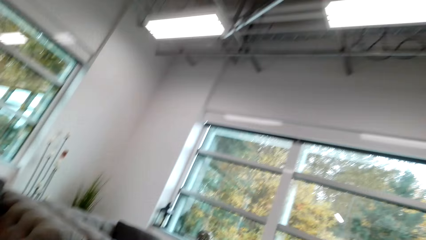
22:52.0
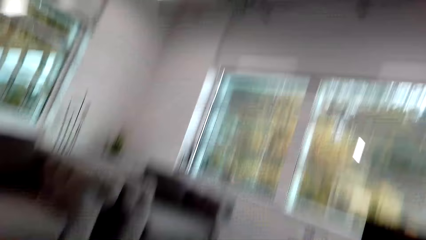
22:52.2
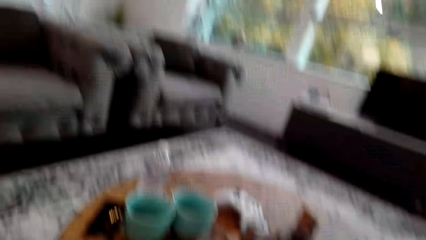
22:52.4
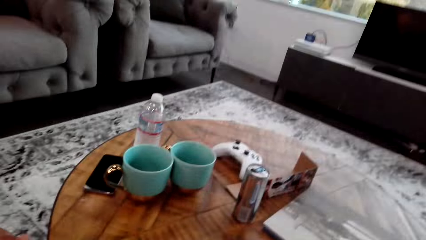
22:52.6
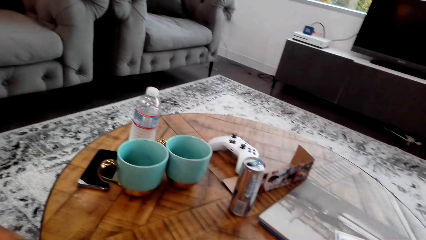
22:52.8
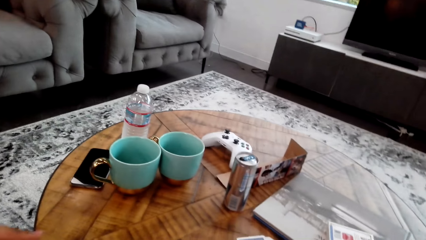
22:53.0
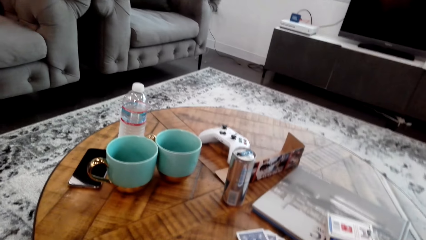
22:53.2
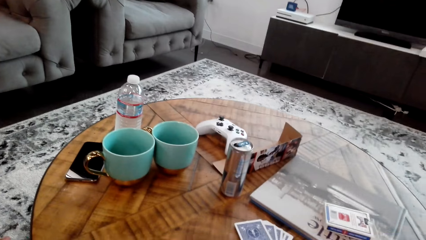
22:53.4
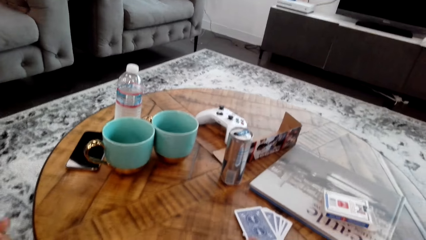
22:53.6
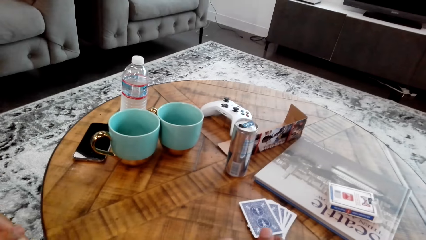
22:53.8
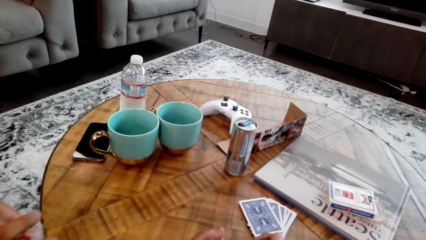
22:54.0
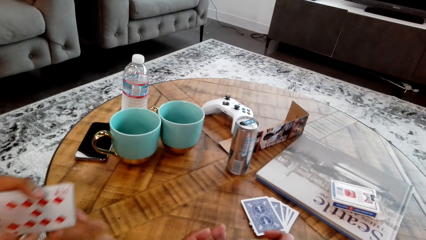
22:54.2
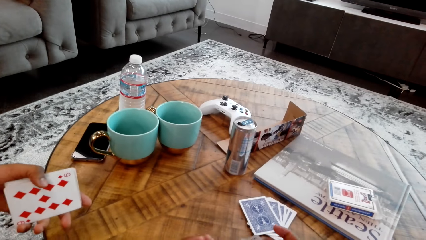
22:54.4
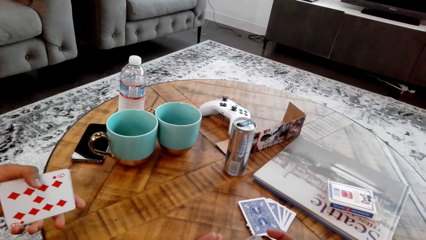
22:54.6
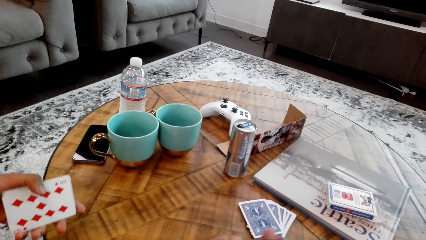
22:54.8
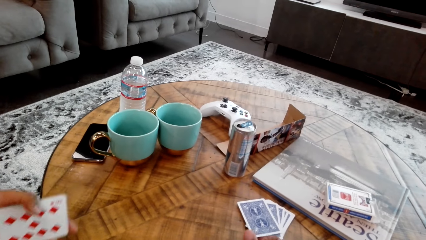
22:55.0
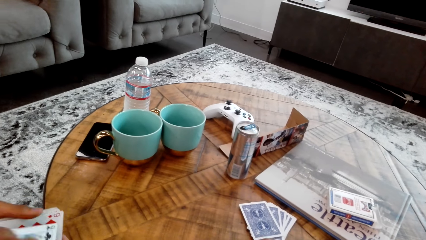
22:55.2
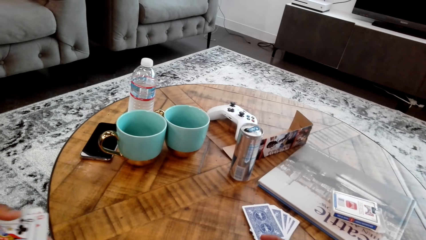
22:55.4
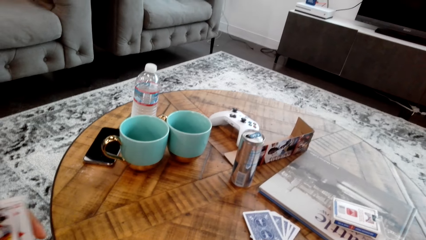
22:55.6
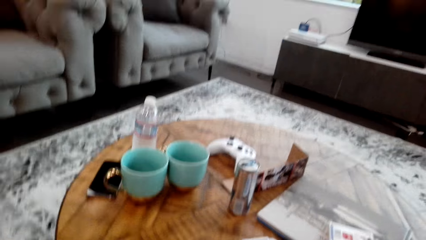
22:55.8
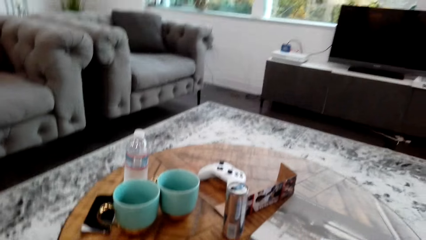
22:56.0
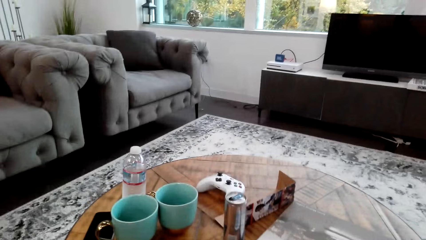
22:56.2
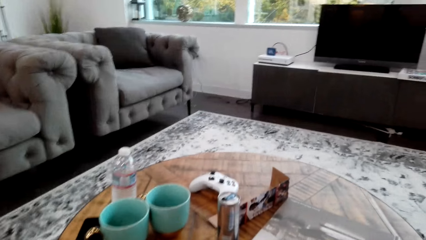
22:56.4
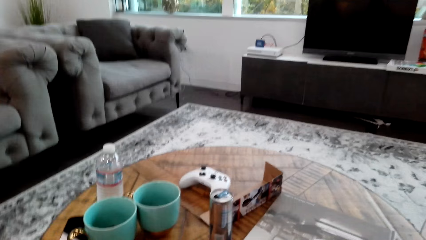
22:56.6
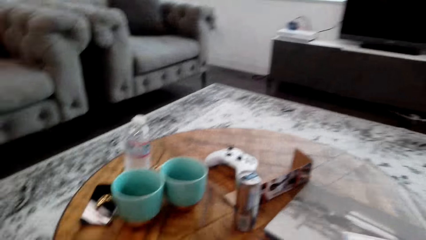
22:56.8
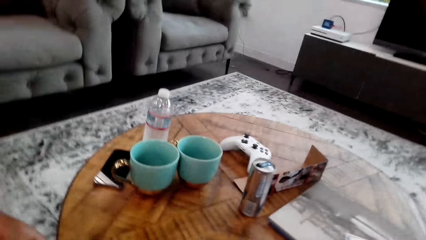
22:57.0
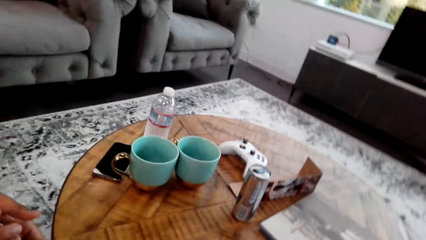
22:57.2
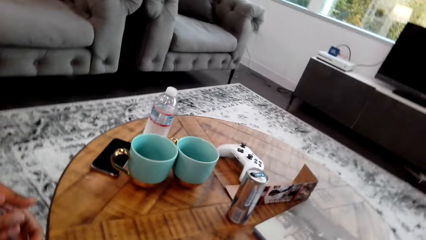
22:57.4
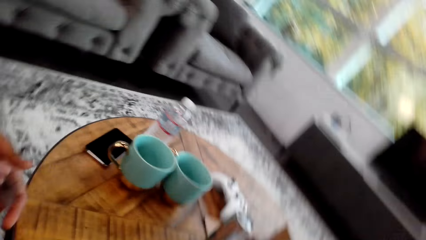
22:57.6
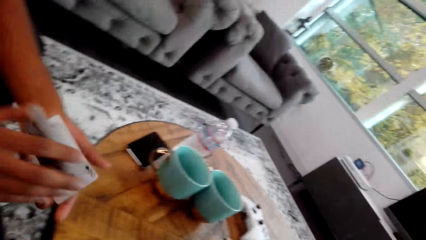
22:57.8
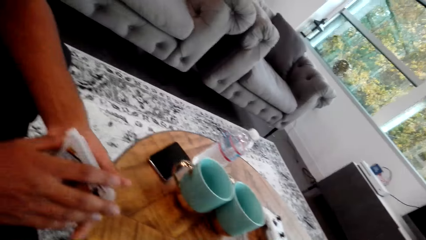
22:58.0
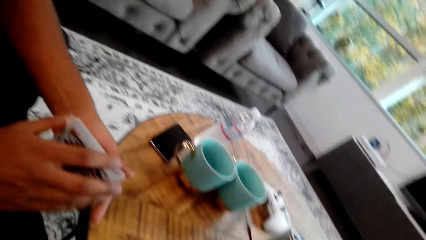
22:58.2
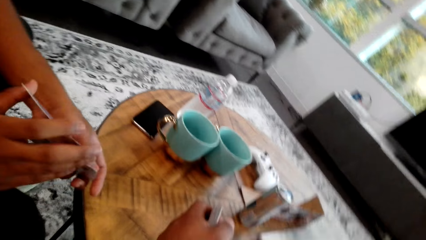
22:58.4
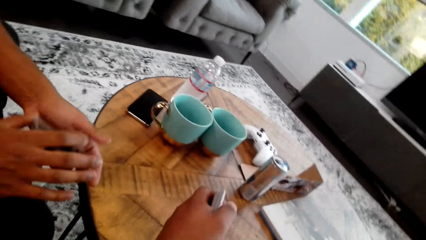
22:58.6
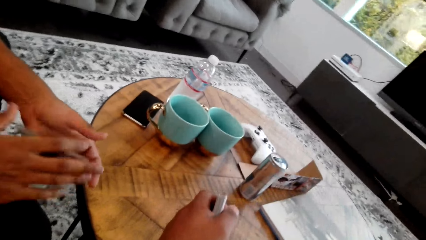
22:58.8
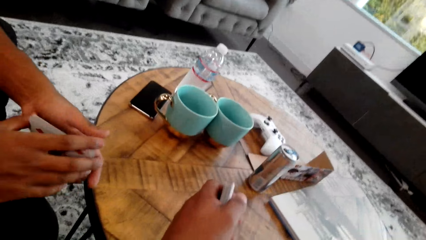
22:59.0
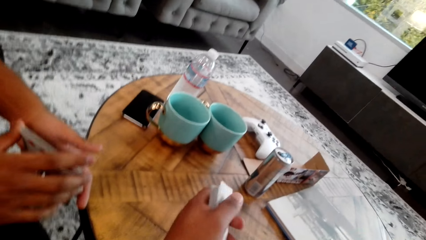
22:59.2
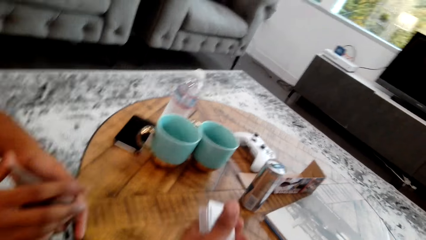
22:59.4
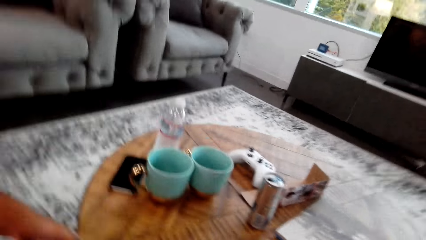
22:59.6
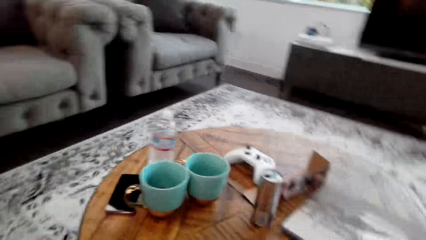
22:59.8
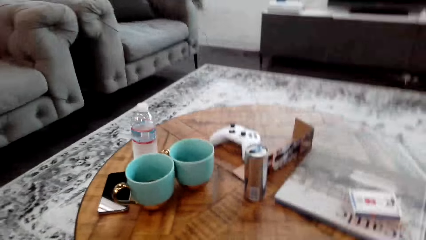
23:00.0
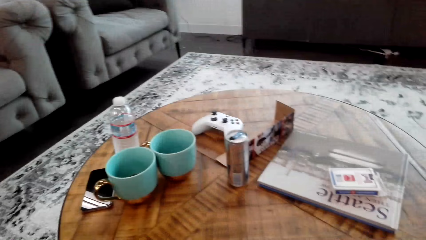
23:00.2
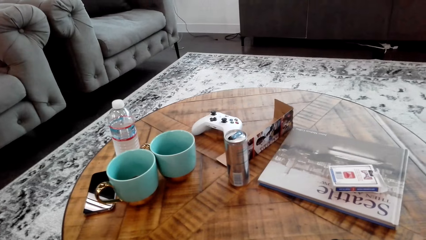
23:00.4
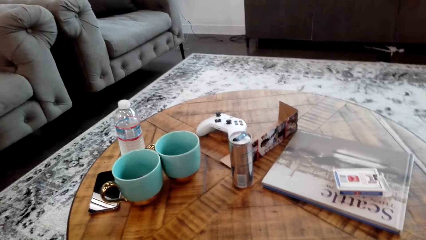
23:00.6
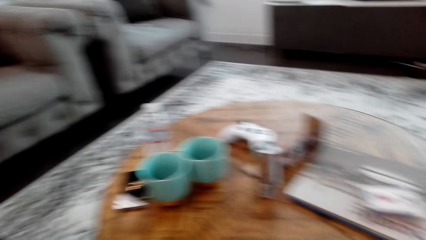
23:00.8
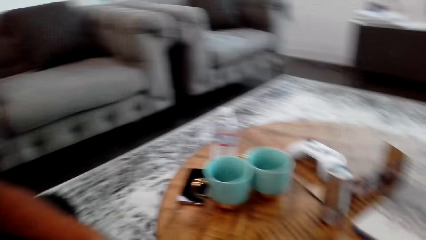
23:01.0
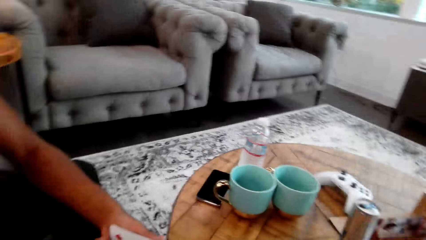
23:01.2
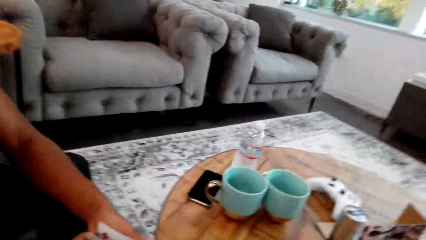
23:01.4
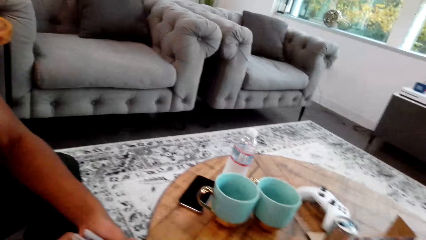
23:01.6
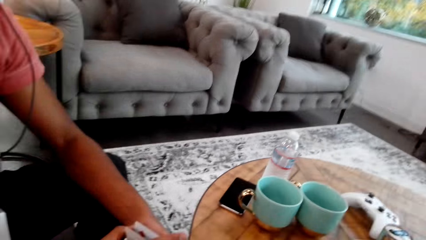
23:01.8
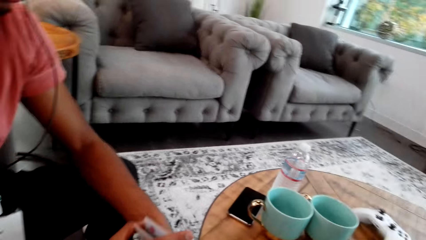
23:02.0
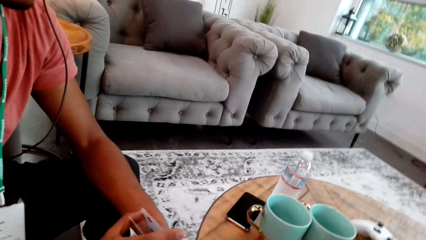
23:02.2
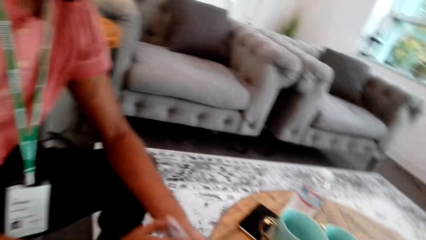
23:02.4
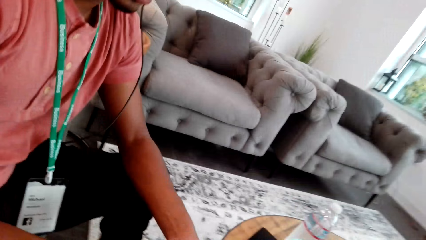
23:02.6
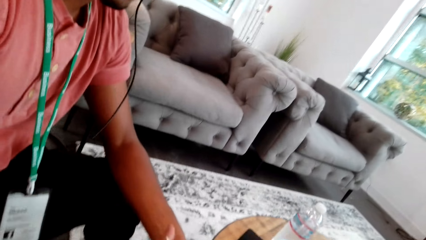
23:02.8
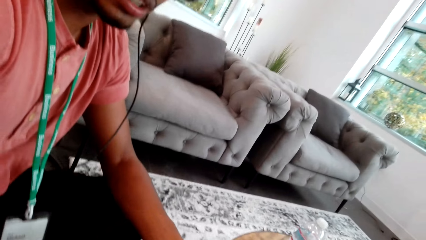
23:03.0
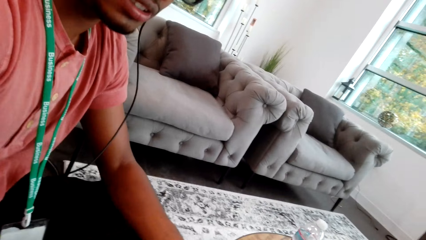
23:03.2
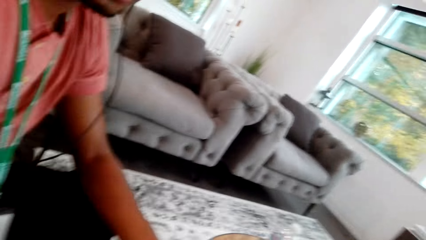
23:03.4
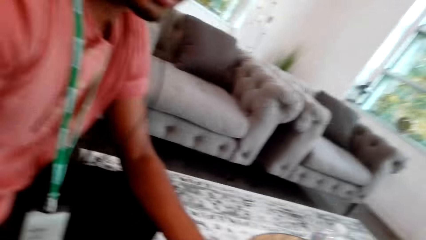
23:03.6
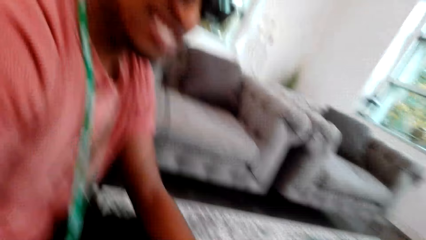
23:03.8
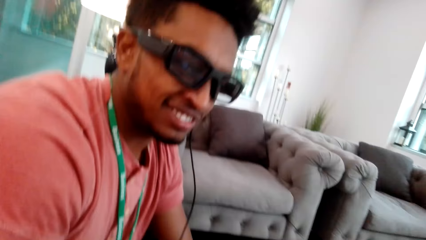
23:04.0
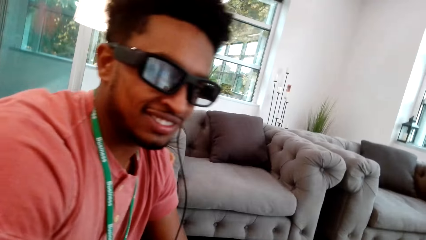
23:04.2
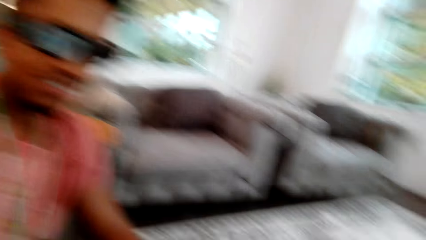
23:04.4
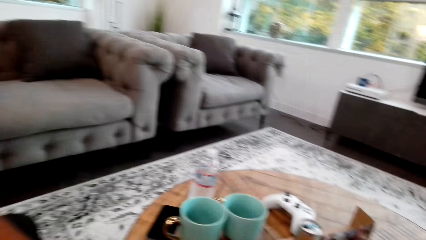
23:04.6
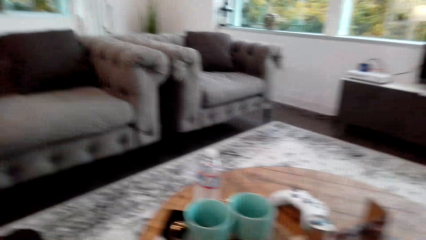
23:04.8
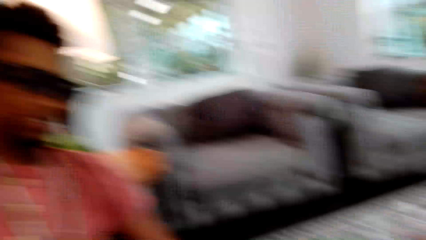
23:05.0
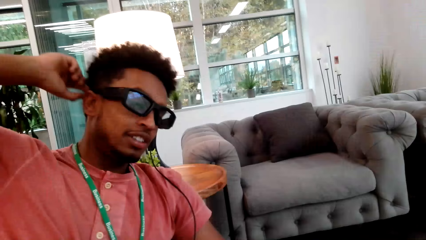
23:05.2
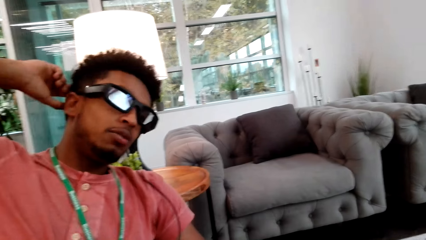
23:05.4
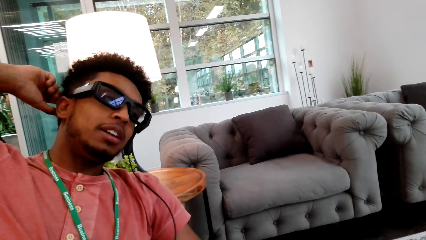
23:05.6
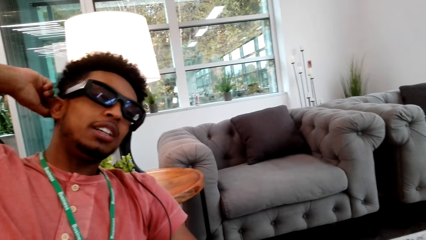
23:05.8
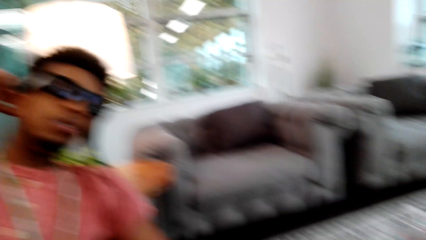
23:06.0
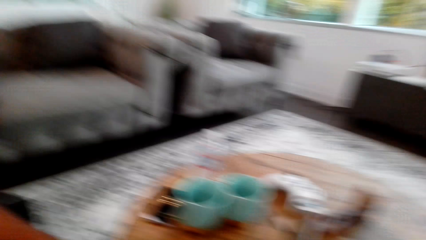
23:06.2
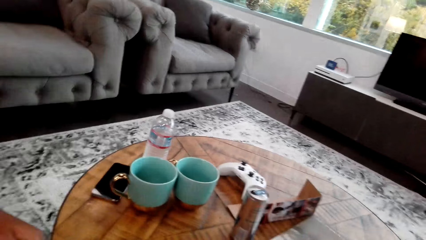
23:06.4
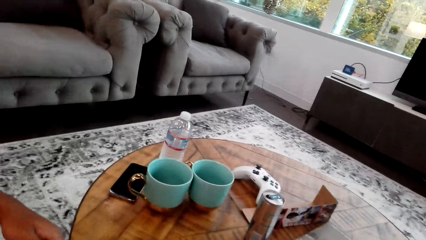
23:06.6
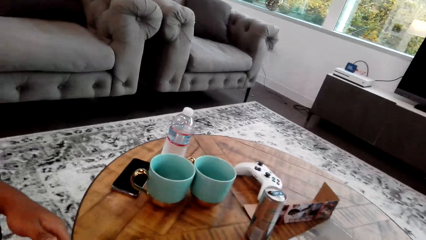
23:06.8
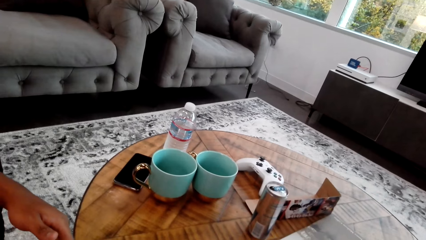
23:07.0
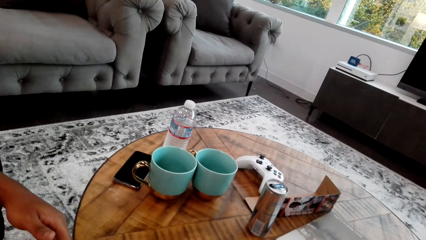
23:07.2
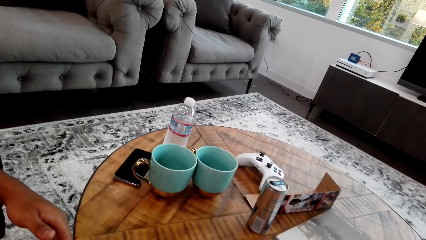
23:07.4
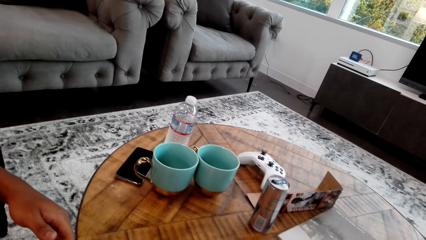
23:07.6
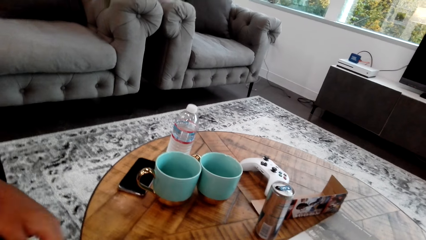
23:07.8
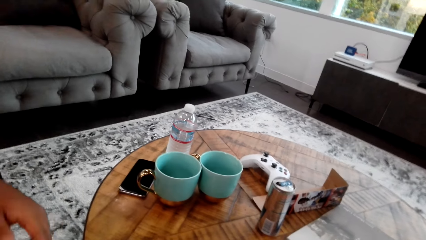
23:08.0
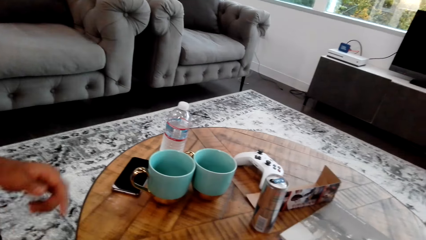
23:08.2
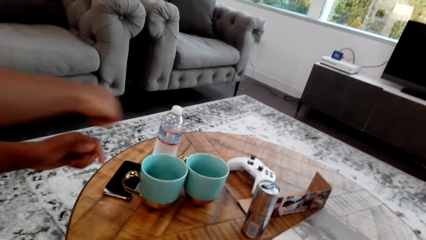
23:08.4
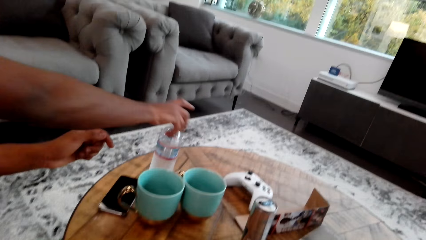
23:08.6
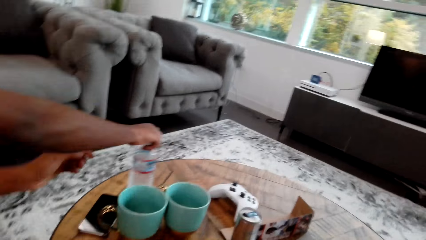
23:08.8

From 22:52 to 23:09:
A man does something. The man holds cards with both hands. The man moves his left hand. The man does something. The camera wearer collects cards on the table. They interact with the man. The man holds cards with both hands. The camera wearer looks around. The man scratches his head. The man talks.
